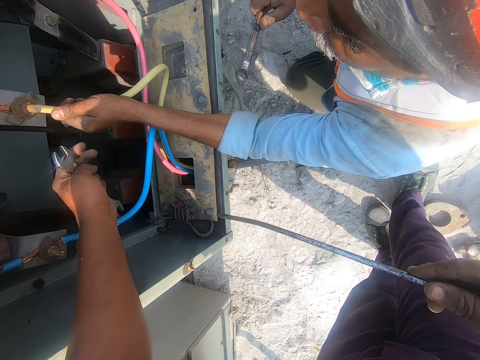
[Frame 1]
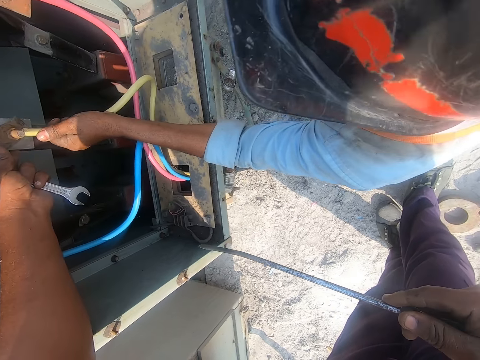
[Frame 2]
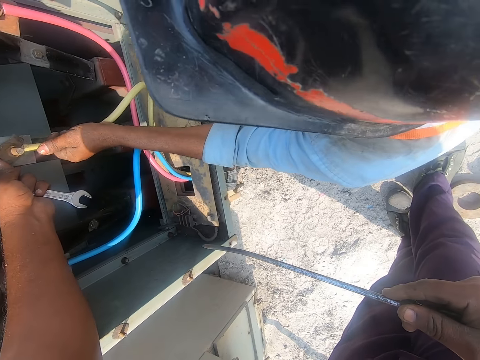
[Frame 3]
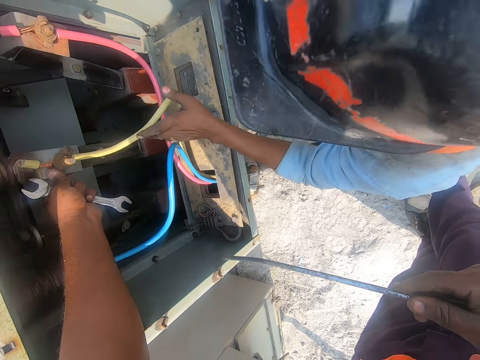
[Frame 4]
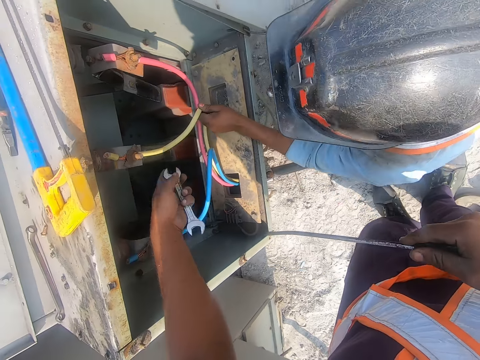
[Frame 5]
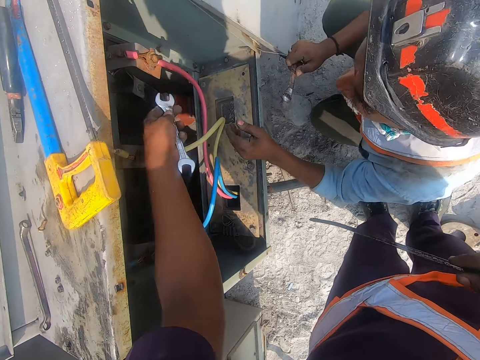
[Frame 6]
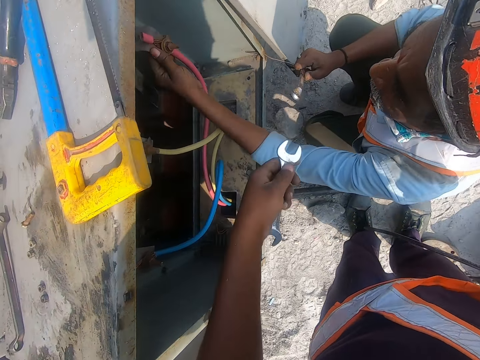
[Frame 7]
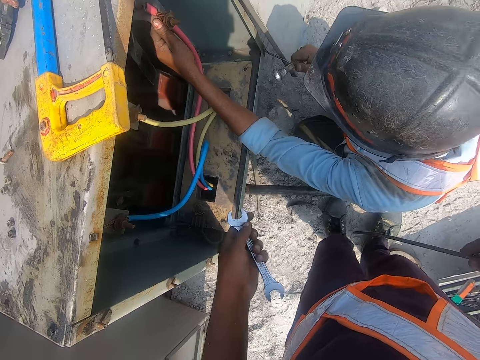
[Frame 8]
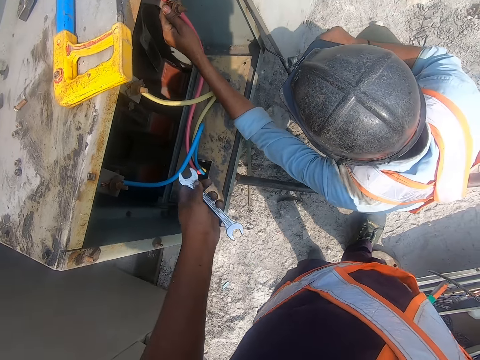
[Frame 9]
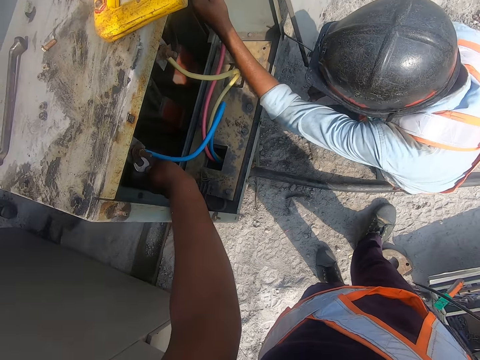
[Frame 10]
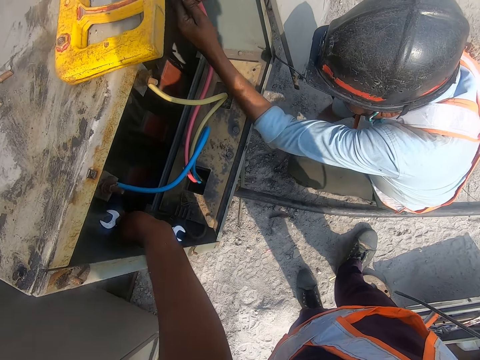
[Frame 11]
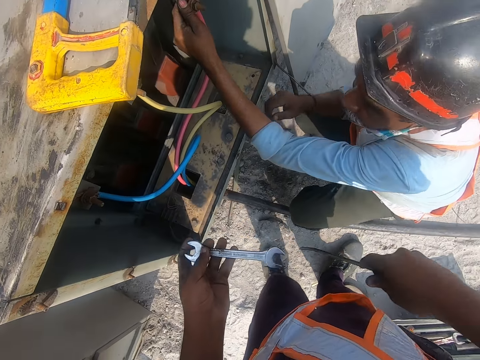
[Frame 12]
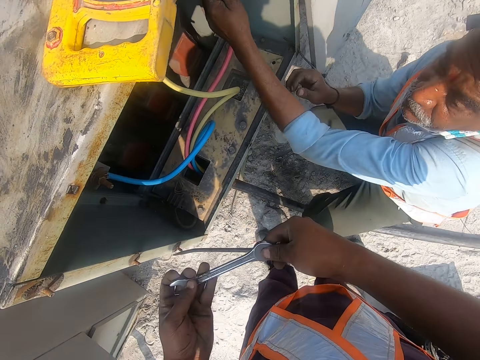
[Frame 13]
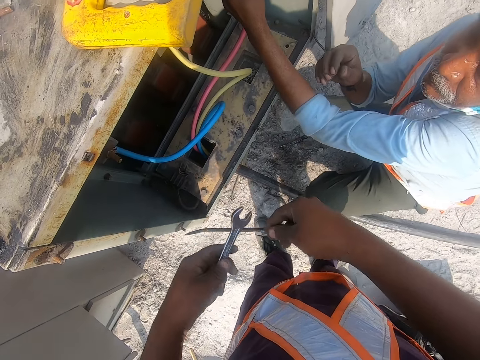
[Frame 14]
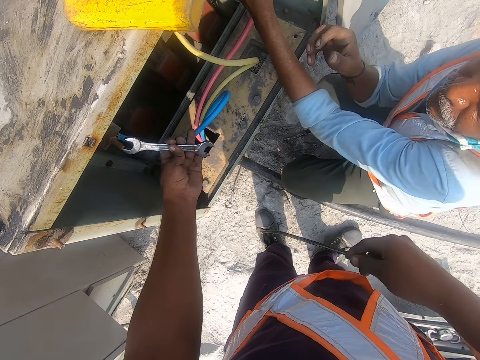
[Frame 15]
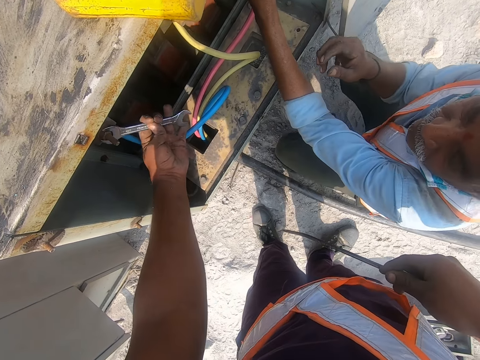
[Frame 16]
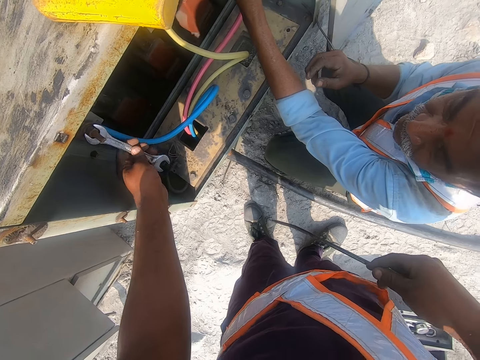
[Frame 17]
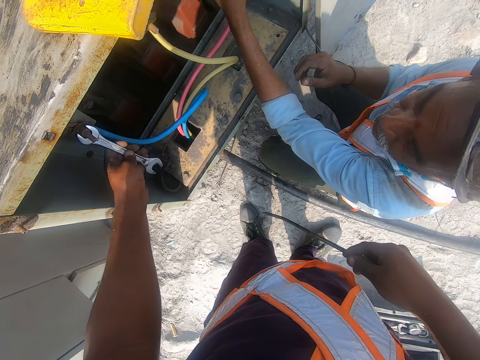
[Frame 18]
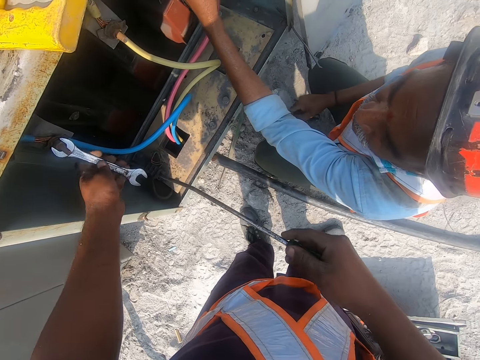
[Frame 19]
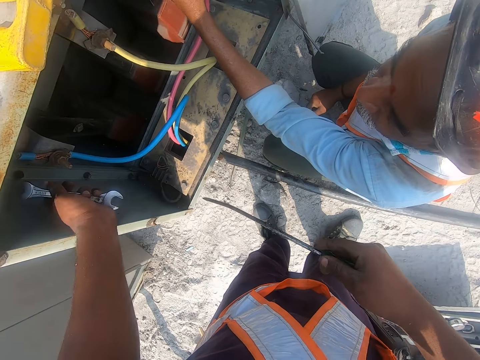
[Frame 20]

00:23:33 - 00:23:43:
A person touches the cable. The camera wearer tightens the nuts with an open-end spanner.

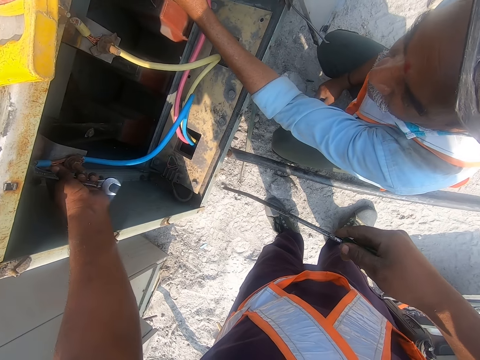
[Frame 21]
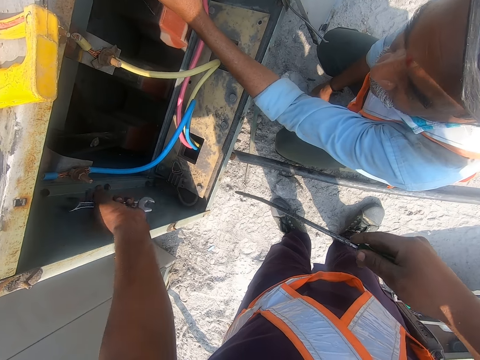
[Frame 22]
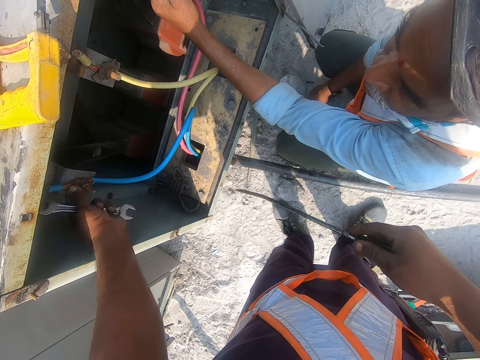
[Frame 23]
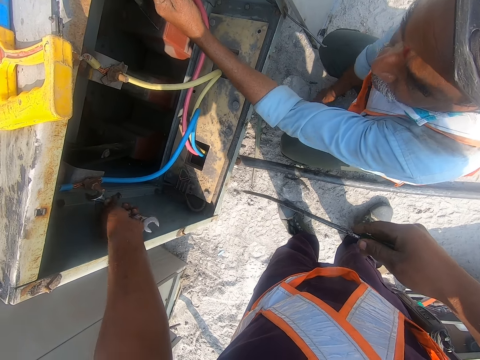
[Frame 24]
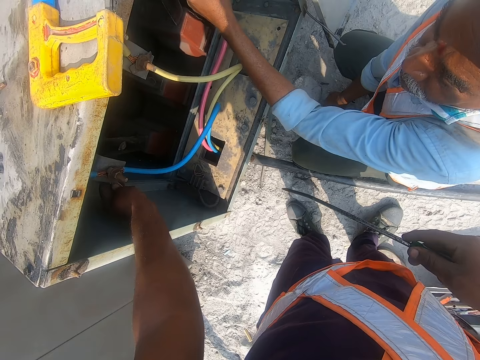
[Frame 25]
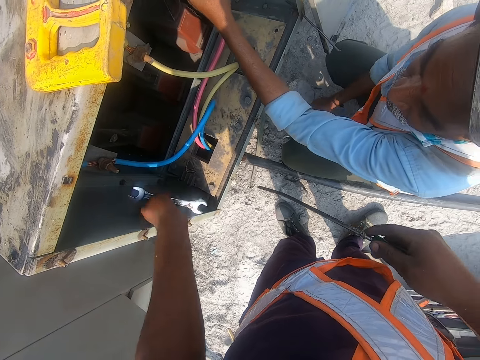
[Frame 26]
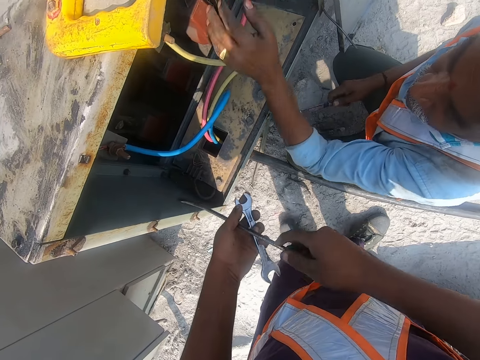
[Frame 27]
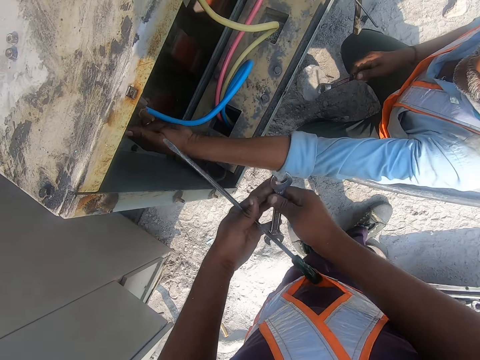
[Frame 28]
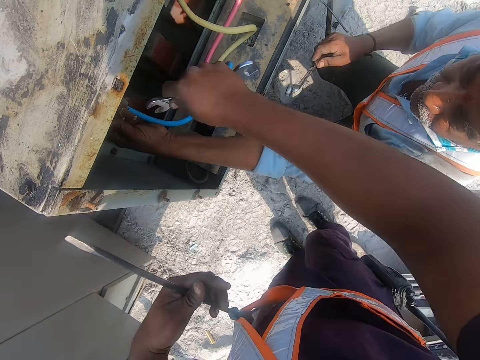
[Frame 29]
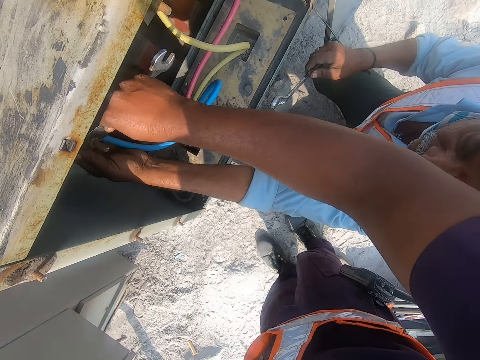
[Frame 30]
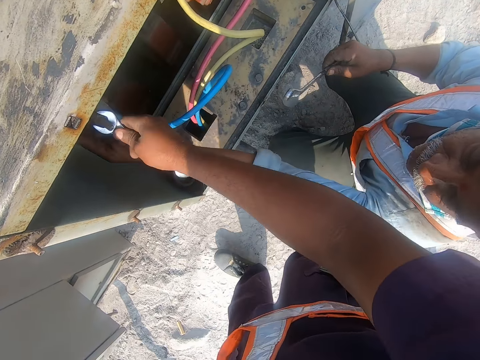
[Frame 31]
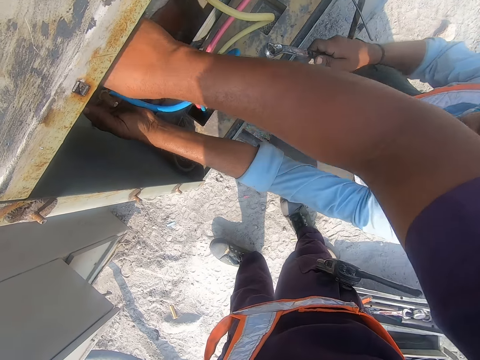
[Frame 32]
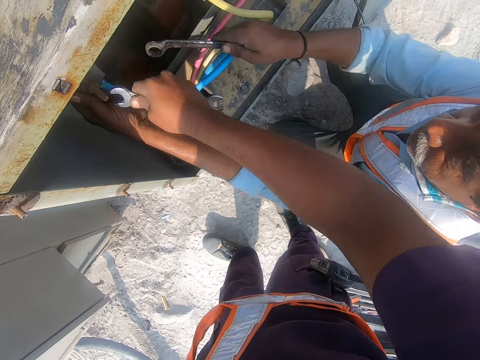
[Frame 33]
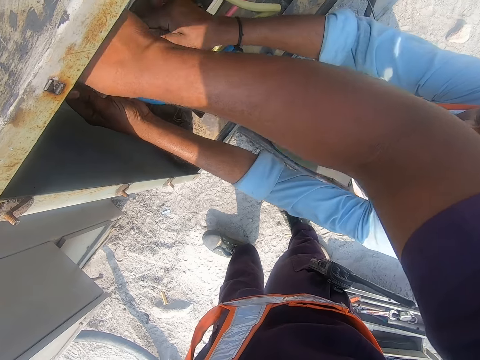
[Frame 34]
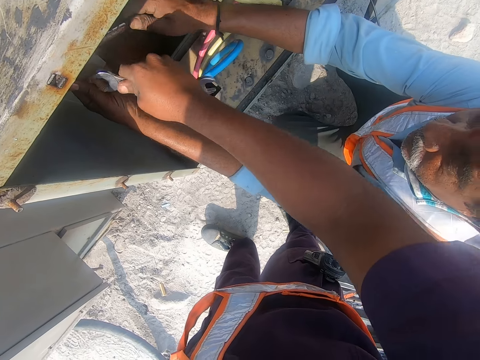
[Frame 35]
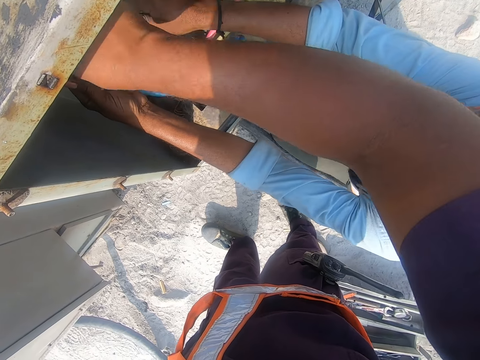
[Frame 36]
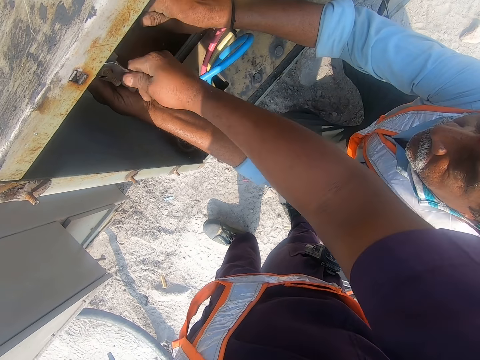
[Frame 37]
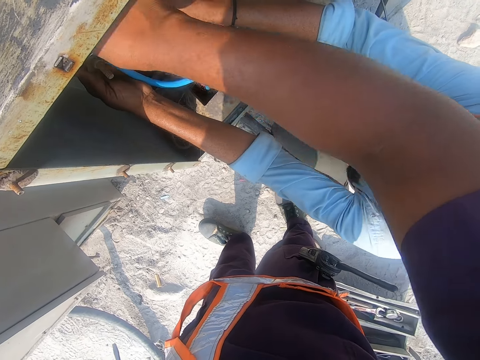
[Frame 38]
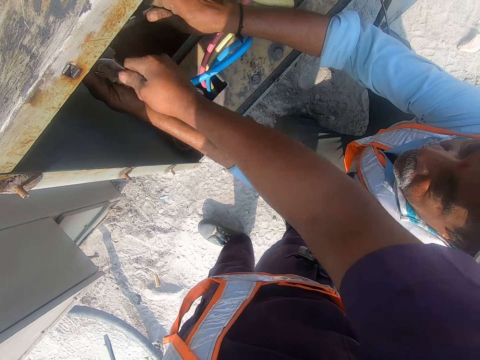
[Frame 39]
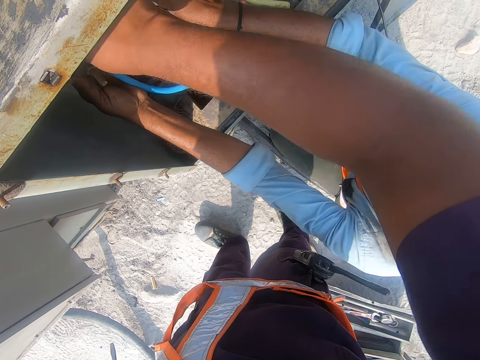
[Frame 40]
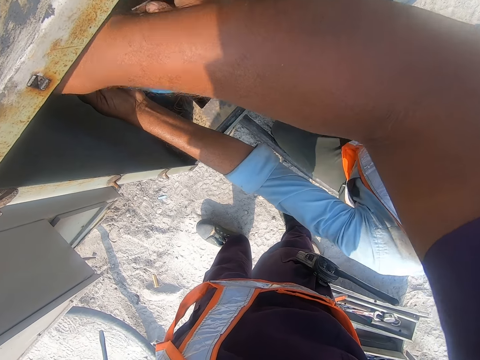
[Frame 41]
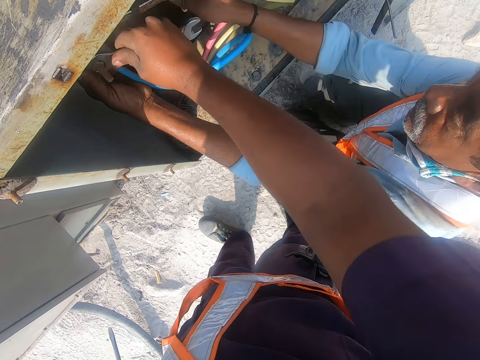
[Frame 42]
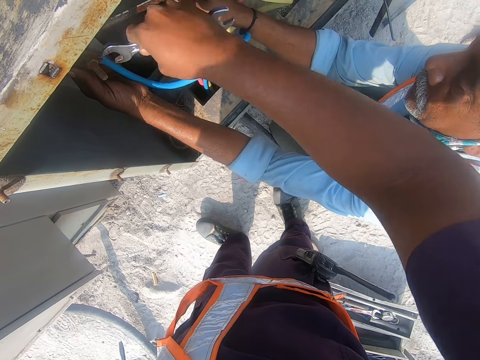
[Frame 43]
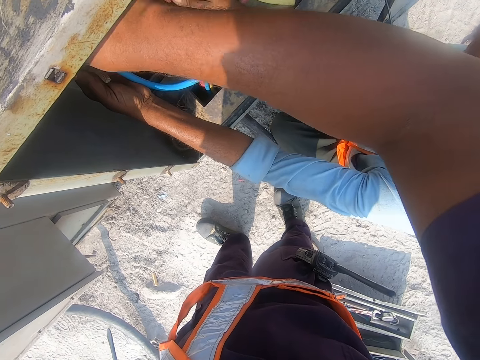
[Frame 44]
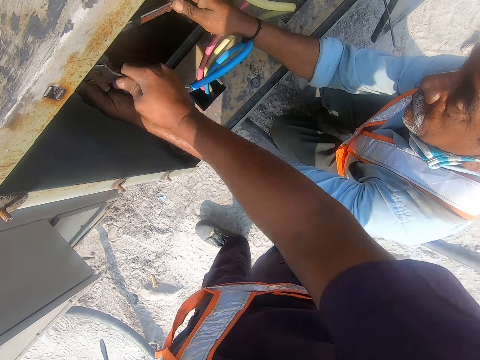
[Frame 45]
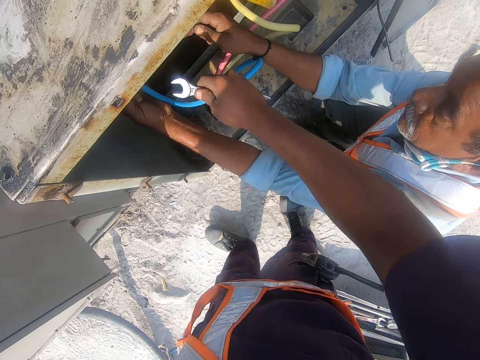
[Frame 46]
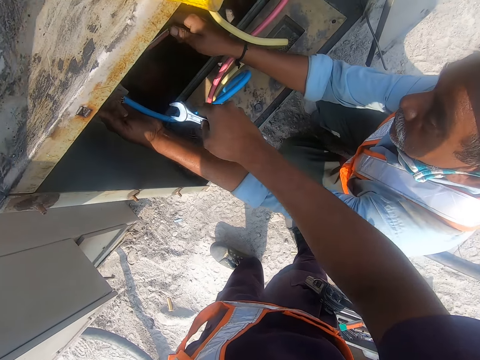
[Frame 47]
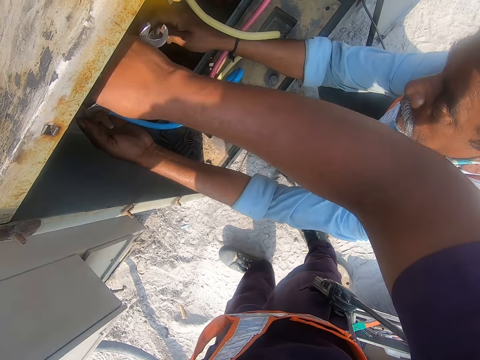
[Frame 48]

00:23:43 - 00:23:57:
The camera wearer touches the cable. They tighten the nut, move the spanner and tighten the nut. A person touches the cable with the spanner. The camera wearer tightens the nut.

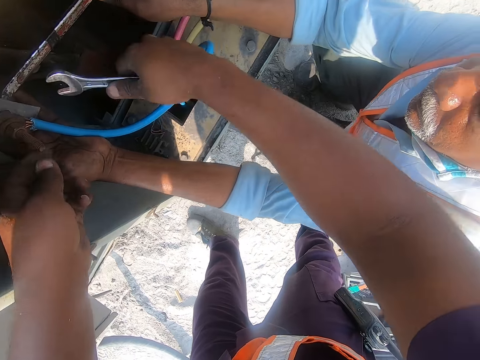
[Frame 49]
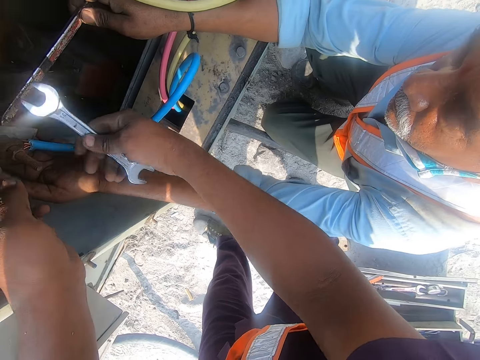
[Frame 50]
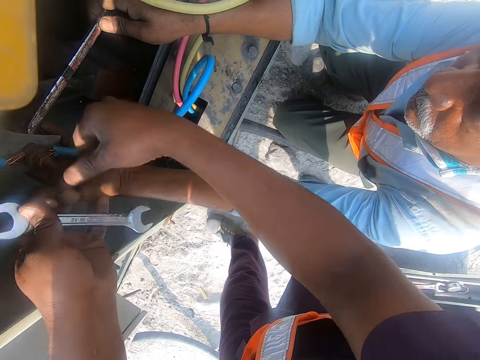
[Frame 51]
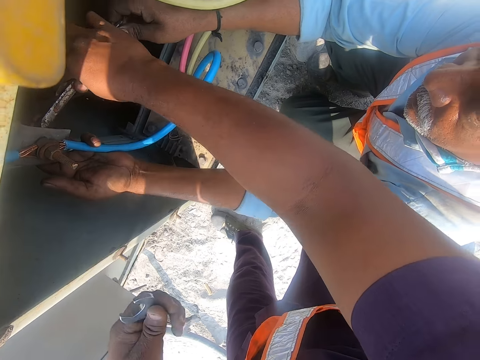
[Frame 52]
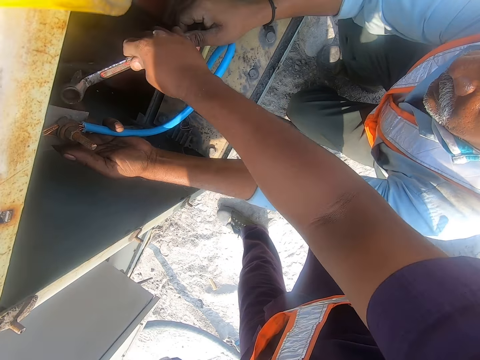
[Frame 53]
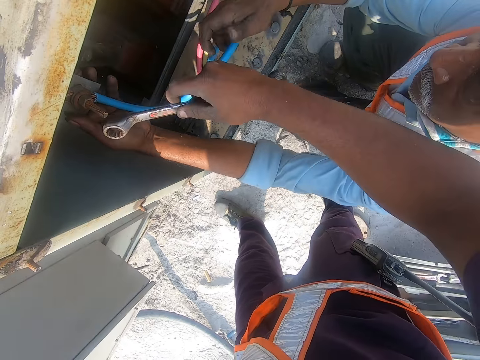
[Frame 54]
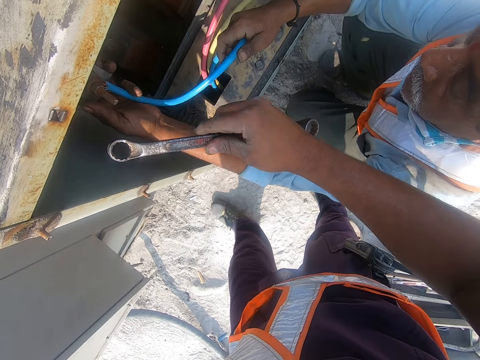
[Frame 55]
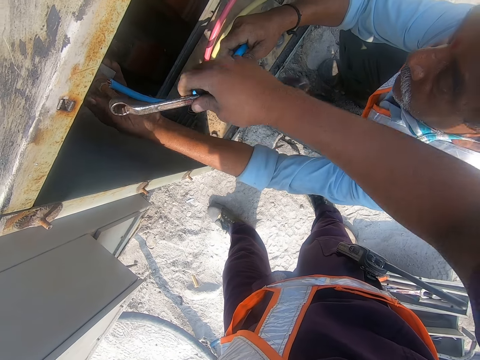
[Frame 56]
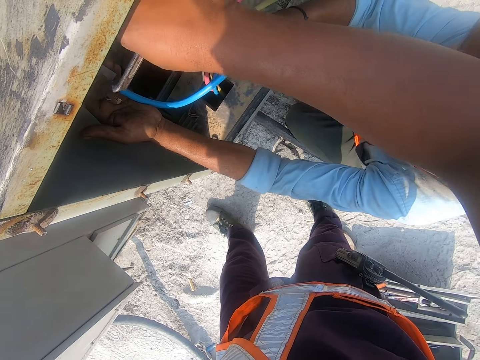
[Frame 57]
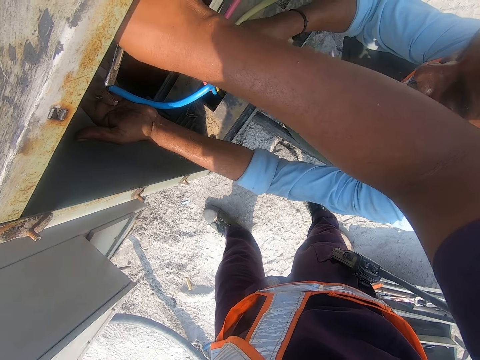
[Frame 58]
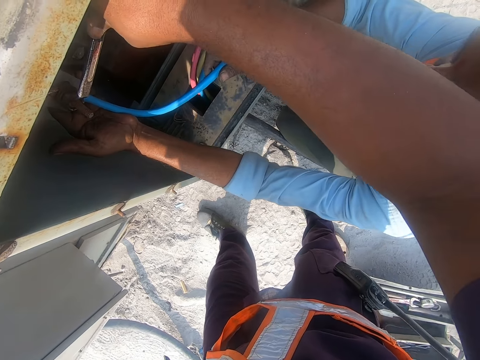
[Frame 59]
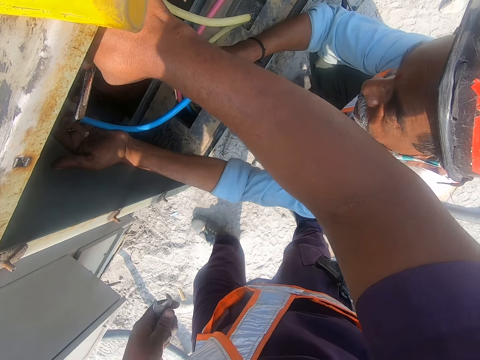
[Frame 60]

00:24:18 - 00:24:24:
The camera wearer moves the spanner to the left hand. They pick up the spanner. They tighten the nut.
